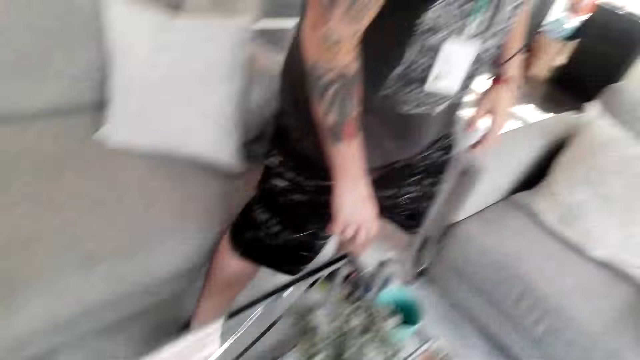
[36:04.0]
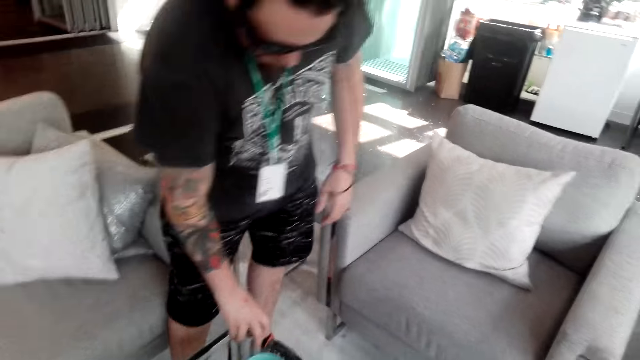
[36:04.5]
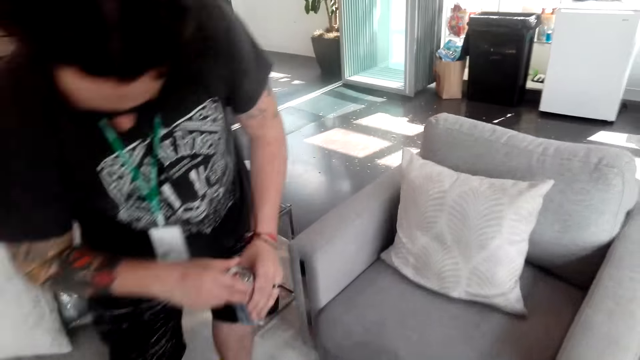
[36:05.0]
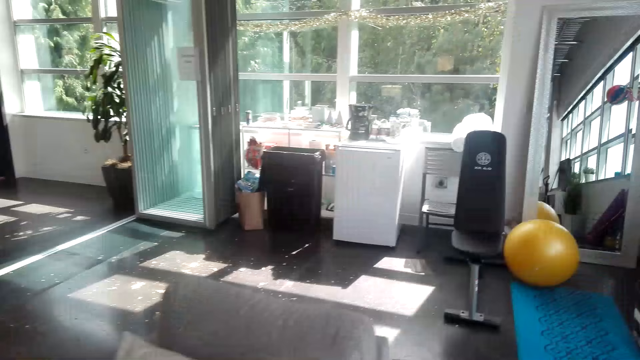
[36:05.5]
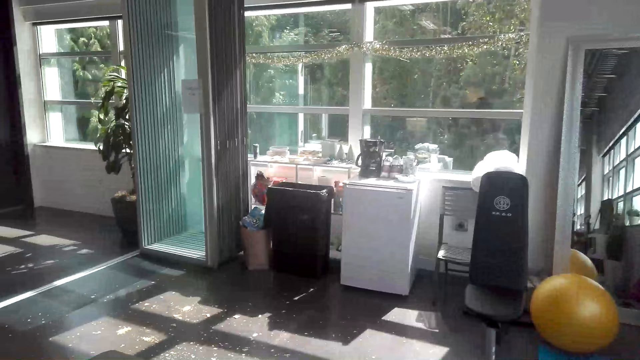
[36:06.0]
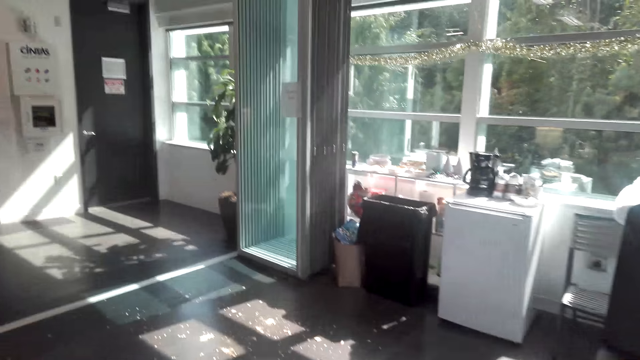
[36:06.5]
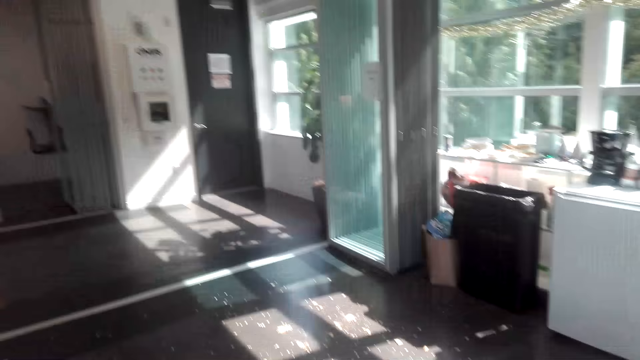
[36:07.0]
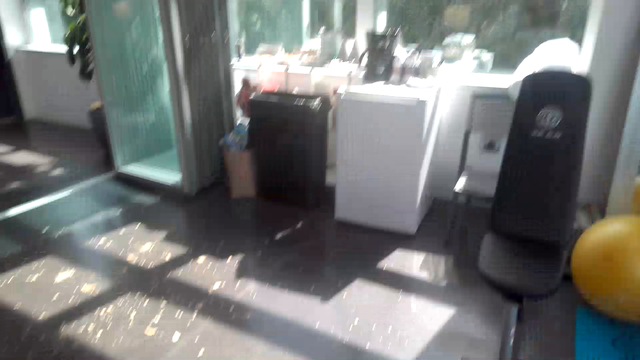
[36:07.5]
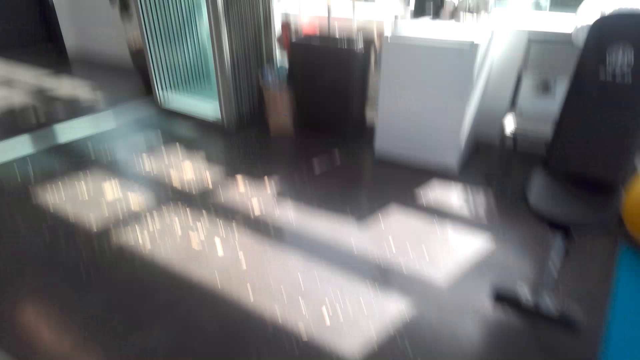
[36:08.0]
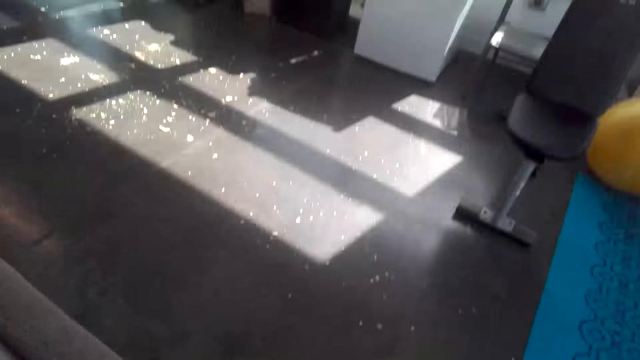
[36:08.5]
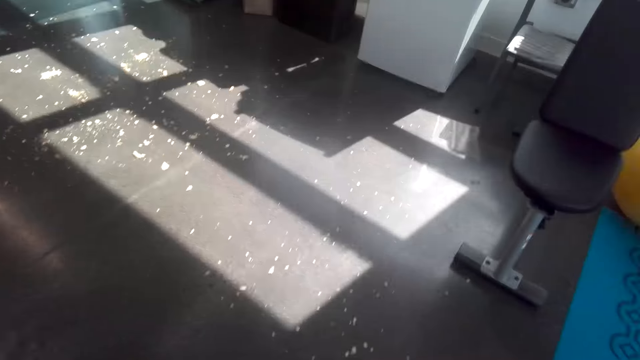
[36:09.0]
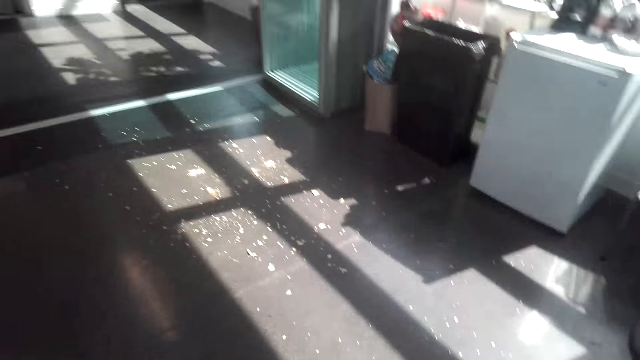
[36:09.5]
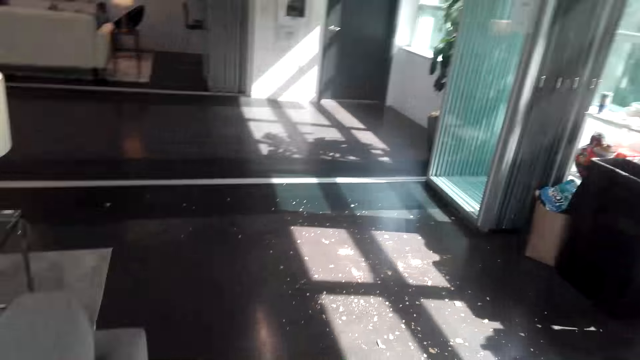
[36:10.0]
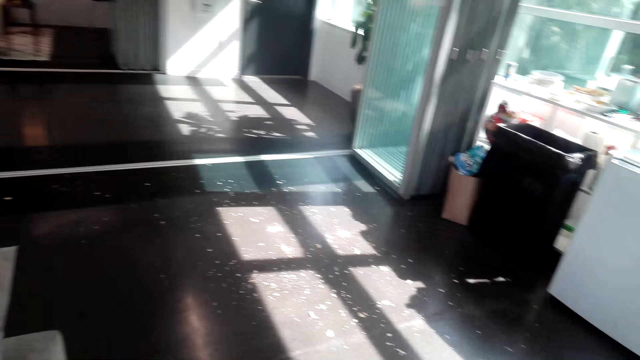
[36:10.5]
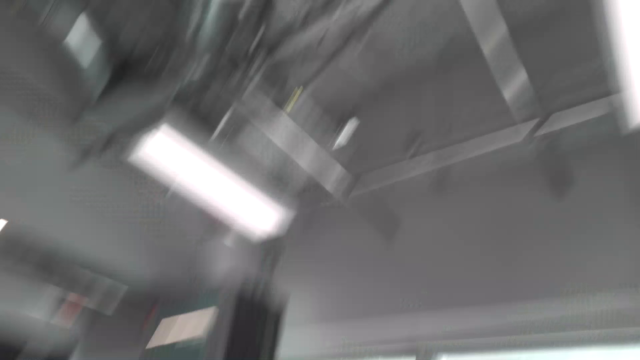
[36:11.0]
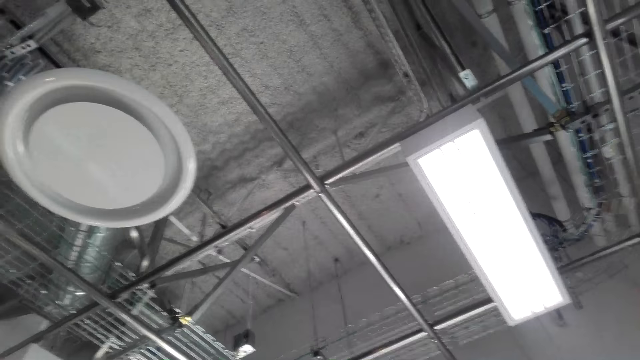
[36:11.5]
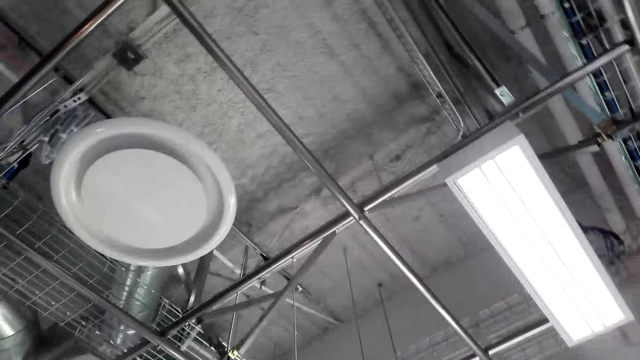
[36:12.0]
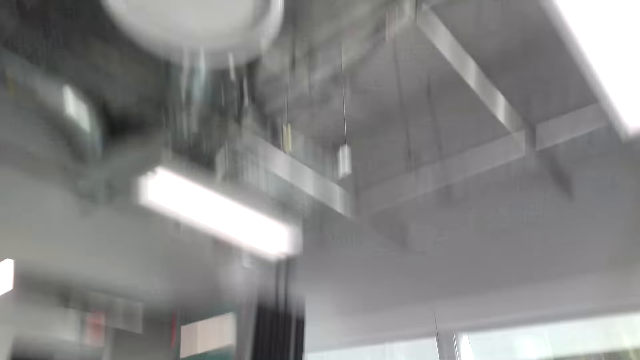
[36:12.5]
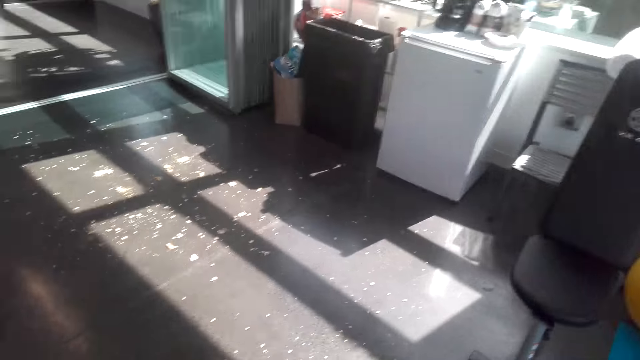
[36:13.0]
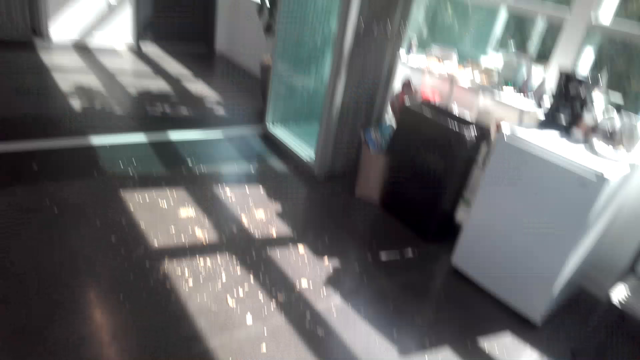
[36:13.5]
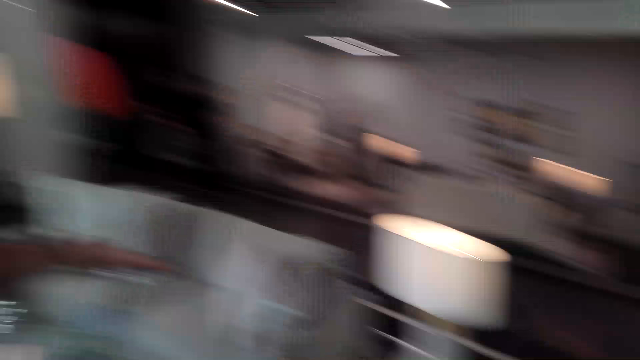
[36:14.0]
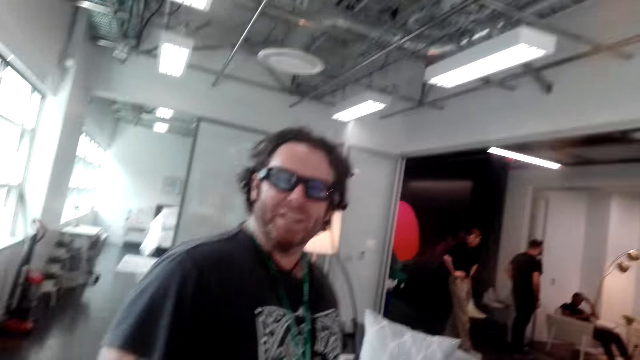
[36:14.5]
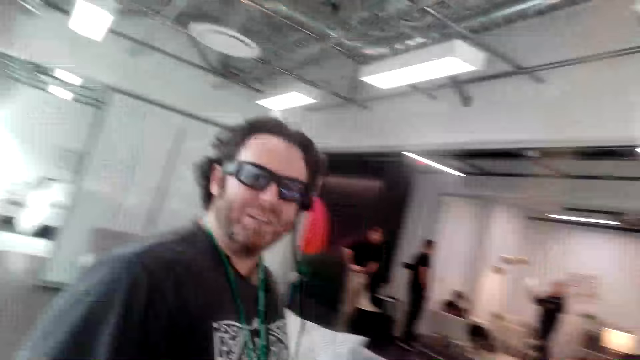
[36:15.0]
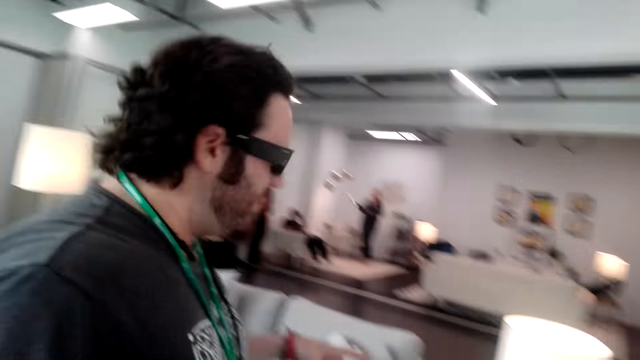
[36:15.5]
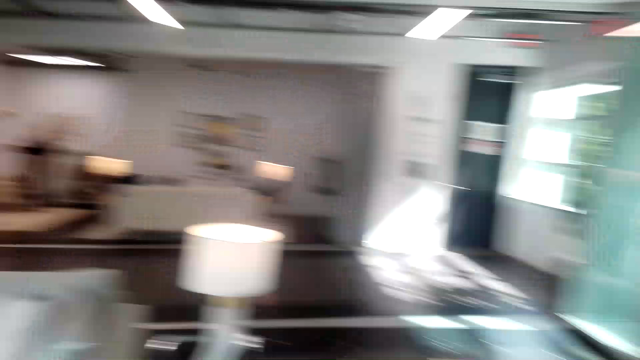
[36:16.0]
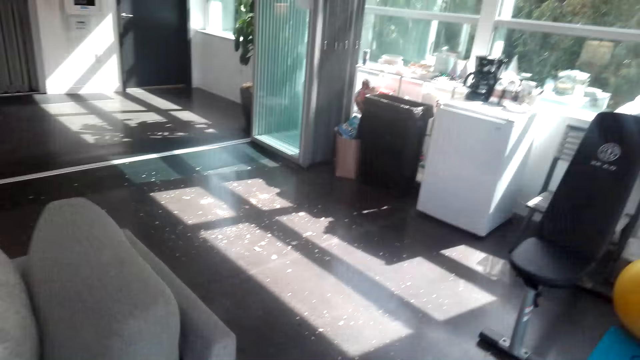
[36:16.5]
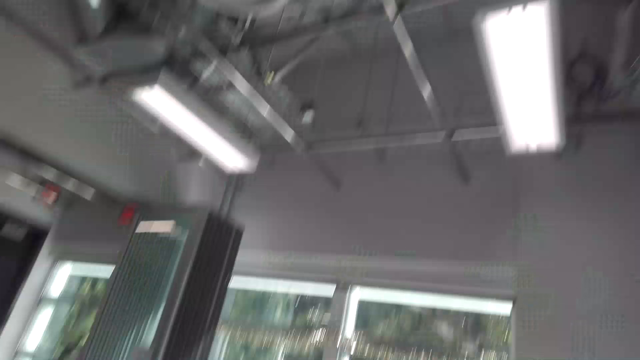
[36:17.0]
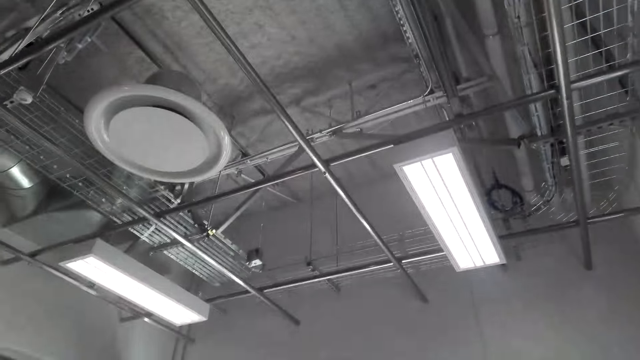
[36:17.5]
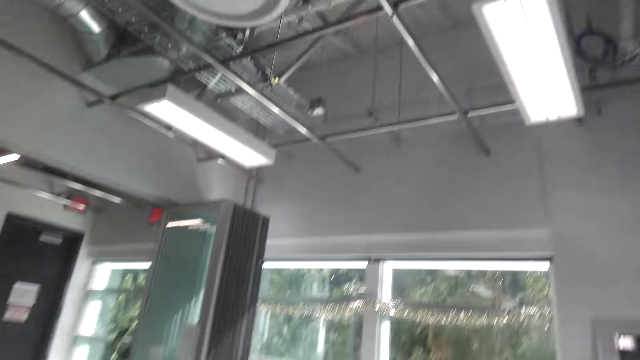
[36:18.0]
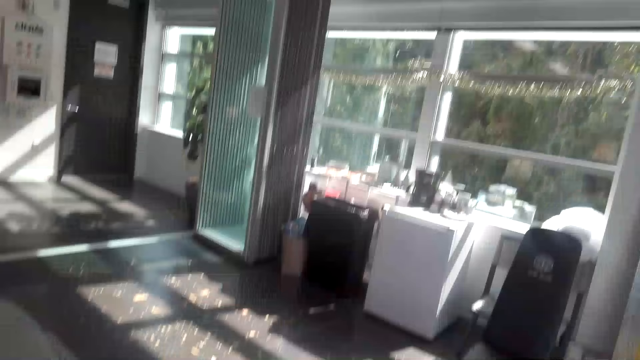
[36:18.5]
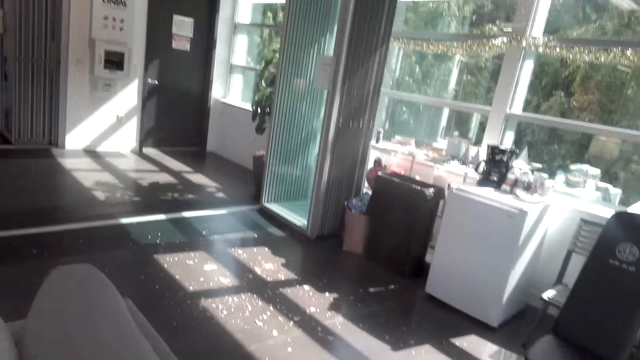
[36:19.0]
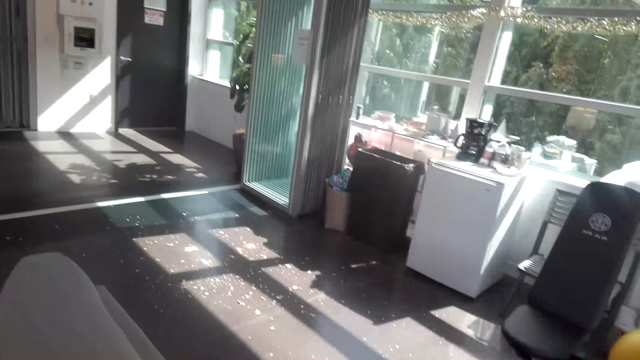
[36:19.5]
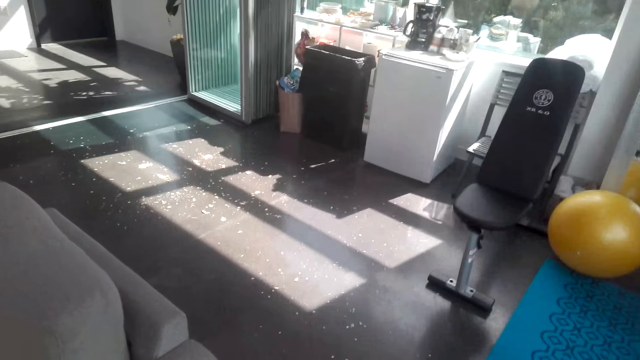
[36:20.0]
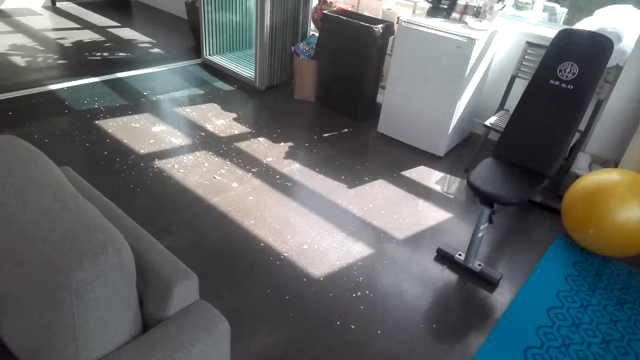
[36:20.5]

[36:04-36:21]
The man picks the can from the table. The camera wearer shouts to the man. They talk to the man.

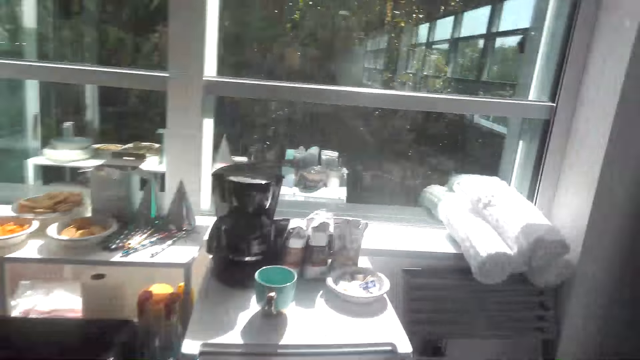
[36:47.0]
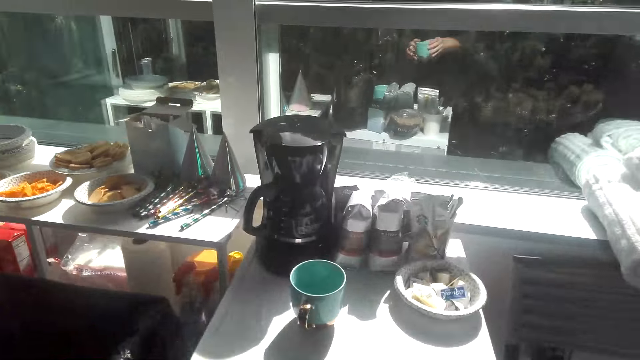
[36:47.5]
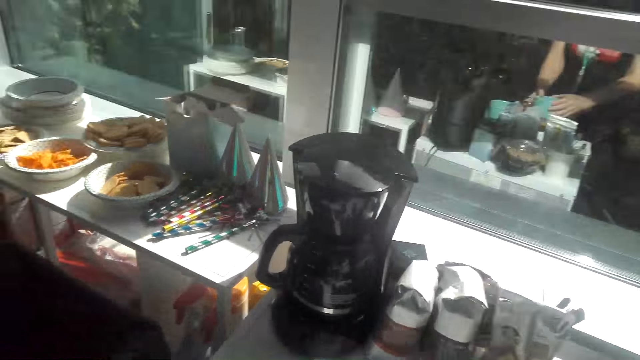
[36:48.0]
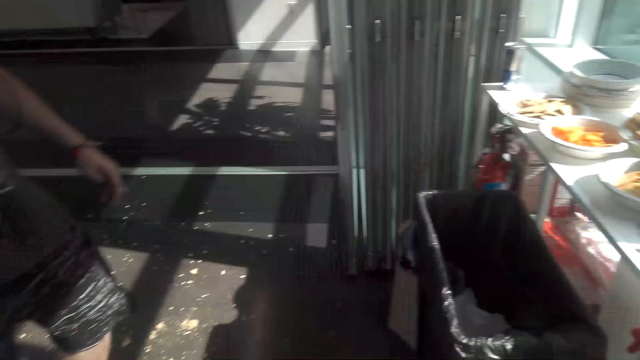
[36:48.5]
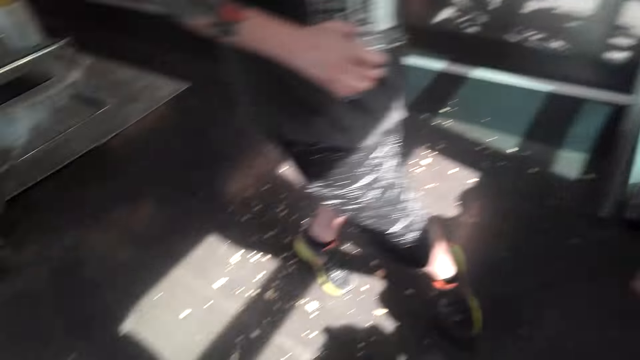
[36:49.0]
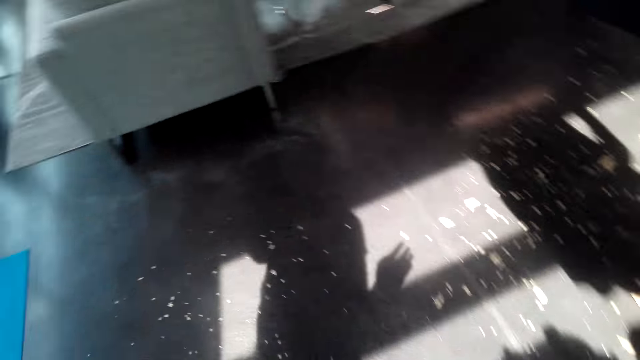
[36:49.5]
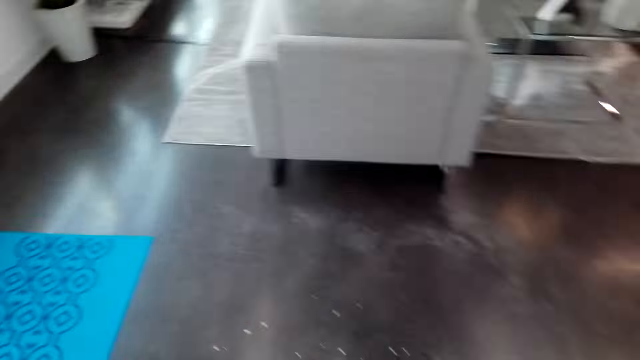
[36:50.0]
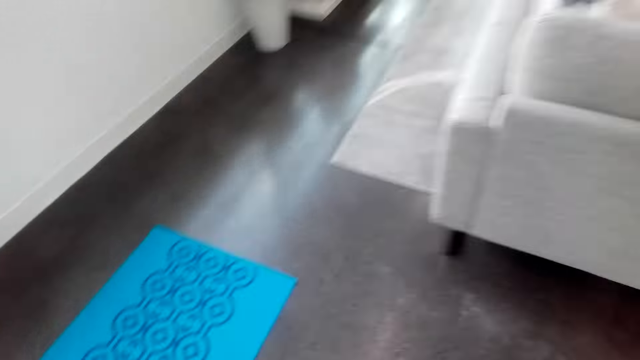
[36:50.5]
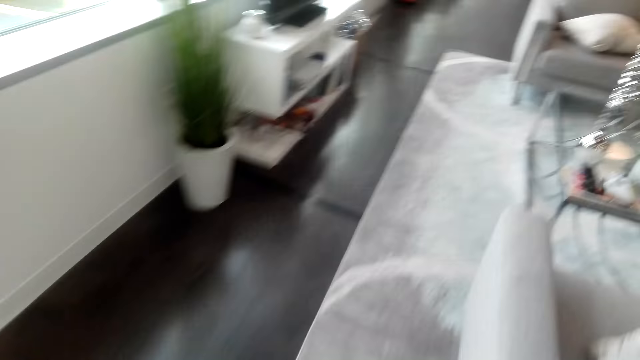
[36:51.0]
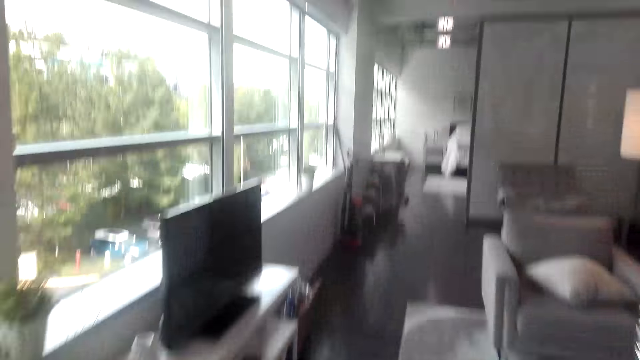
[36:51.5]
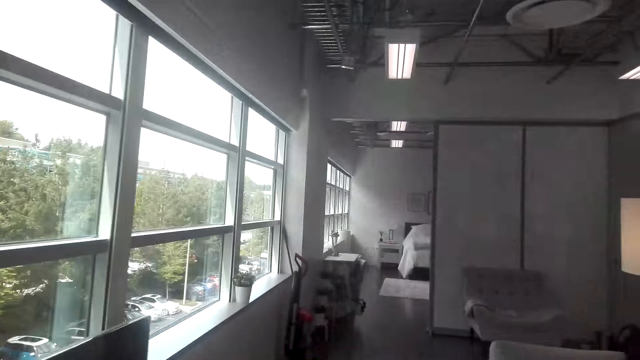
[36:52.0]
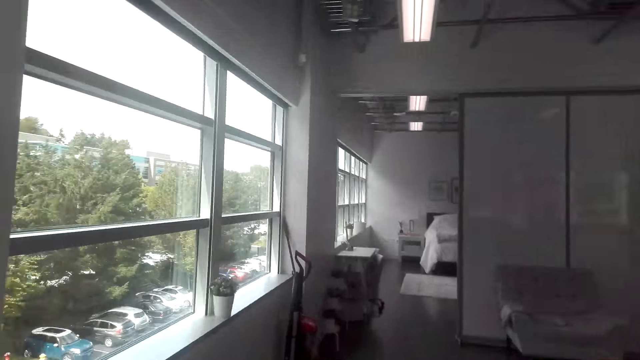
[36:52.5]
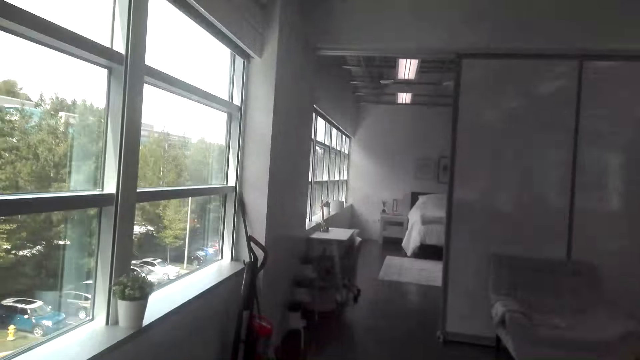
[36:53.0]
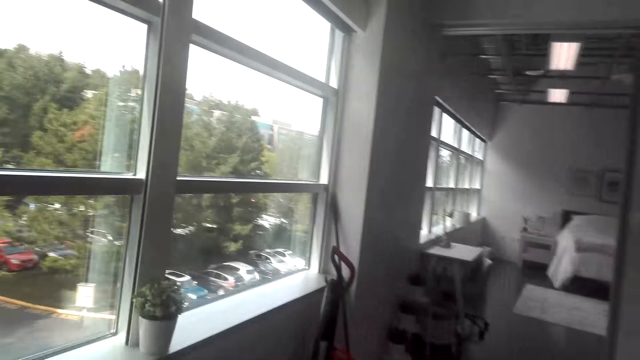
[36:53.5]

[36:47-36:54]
The camera wearer puts the mag on the fridge. The man walks in the room. The camera wearer walks in the room.
